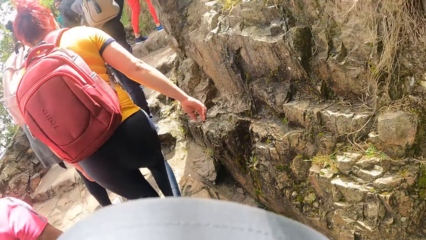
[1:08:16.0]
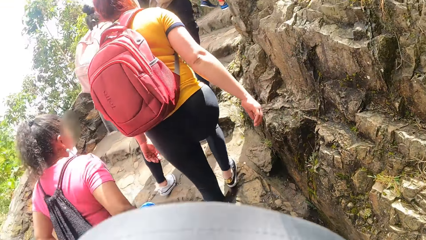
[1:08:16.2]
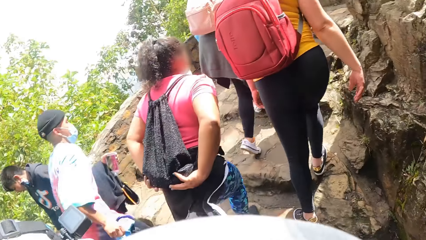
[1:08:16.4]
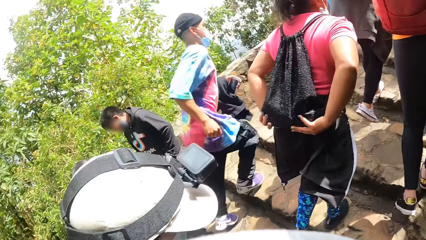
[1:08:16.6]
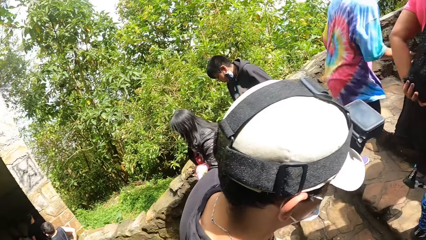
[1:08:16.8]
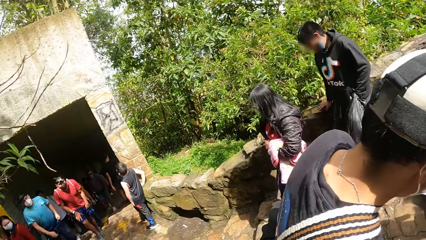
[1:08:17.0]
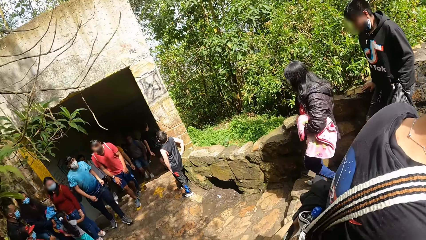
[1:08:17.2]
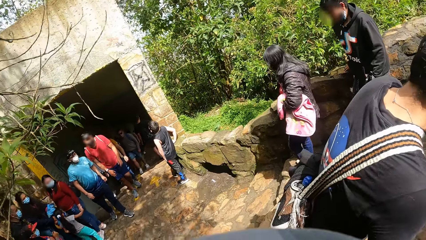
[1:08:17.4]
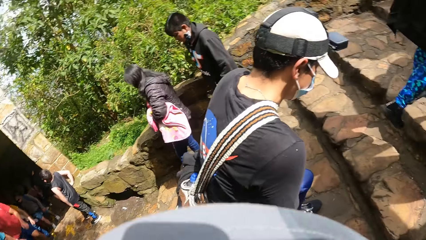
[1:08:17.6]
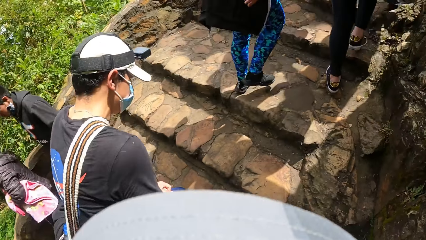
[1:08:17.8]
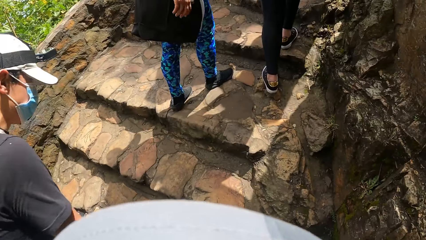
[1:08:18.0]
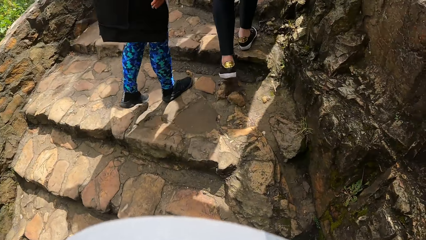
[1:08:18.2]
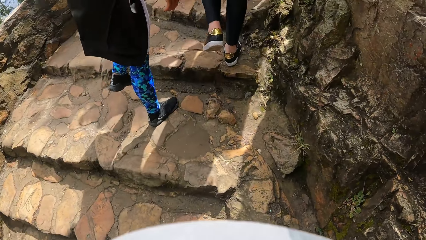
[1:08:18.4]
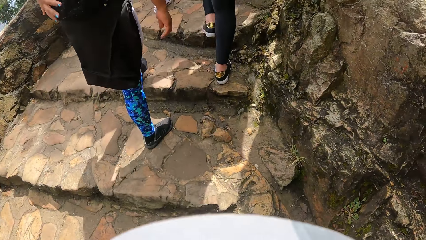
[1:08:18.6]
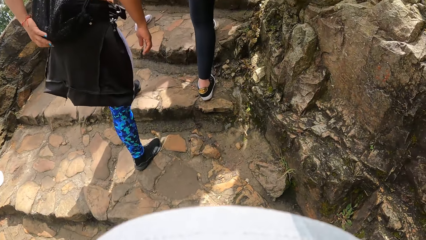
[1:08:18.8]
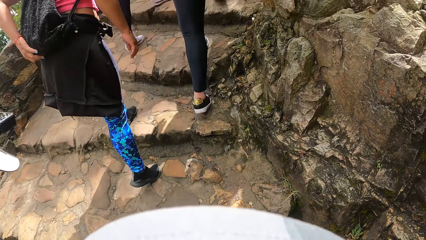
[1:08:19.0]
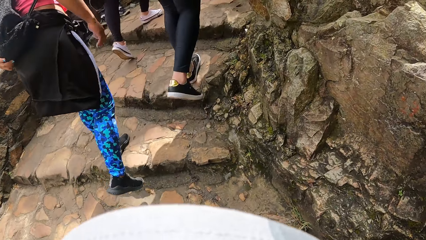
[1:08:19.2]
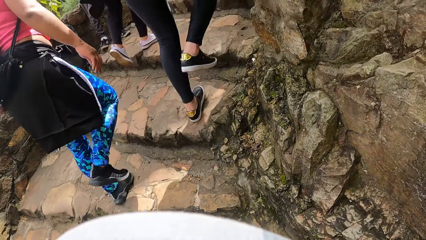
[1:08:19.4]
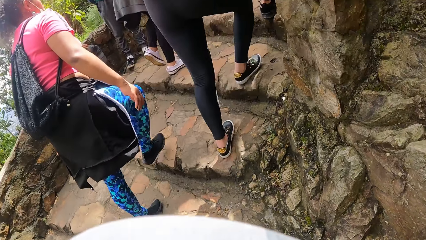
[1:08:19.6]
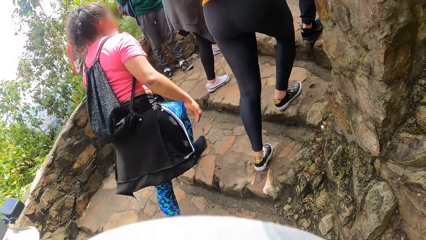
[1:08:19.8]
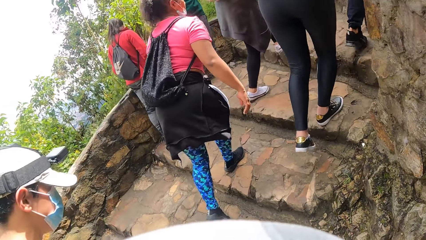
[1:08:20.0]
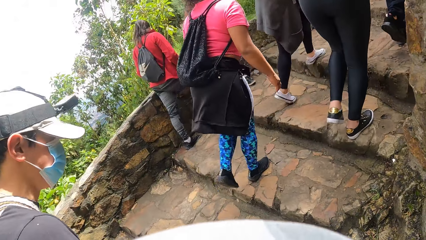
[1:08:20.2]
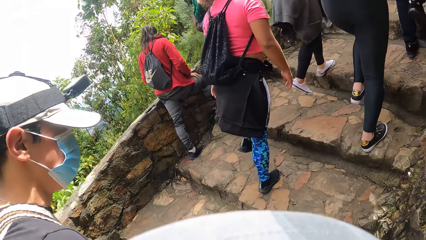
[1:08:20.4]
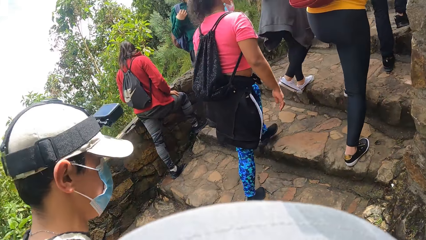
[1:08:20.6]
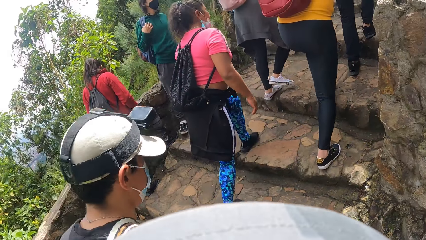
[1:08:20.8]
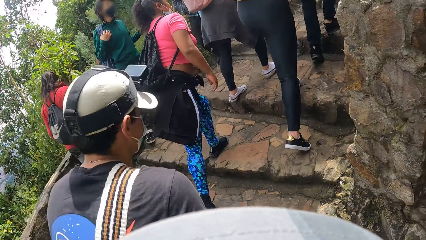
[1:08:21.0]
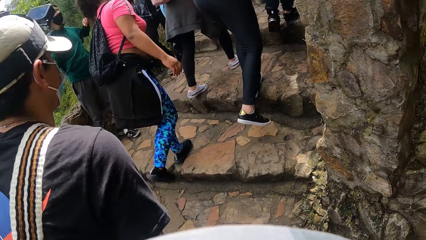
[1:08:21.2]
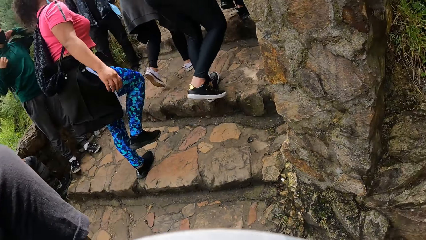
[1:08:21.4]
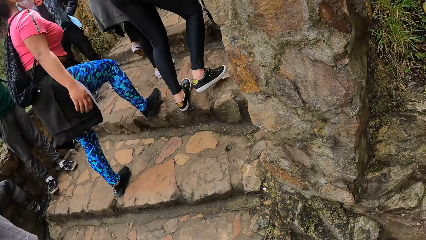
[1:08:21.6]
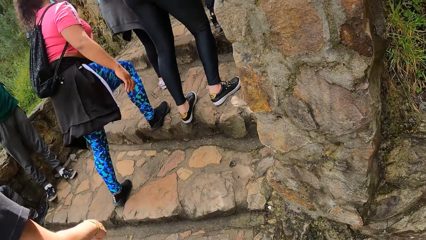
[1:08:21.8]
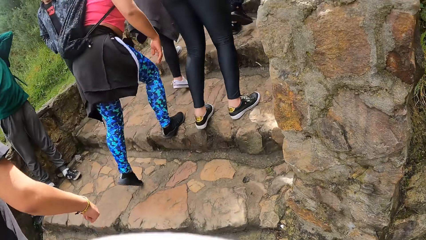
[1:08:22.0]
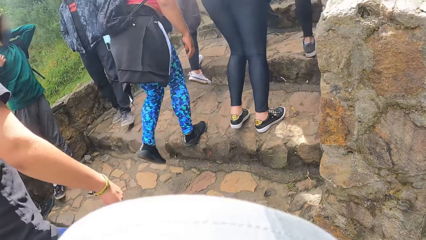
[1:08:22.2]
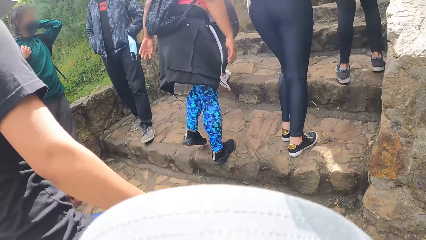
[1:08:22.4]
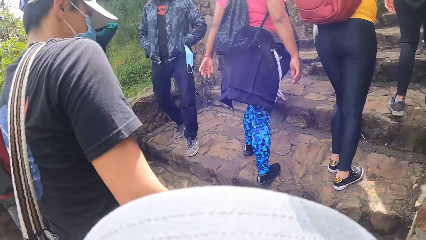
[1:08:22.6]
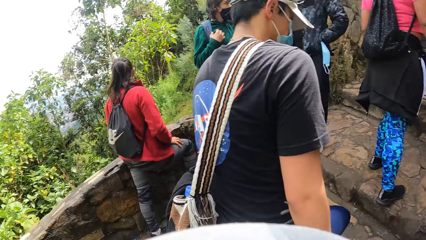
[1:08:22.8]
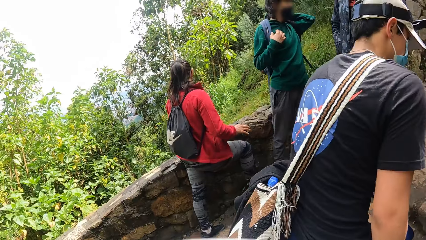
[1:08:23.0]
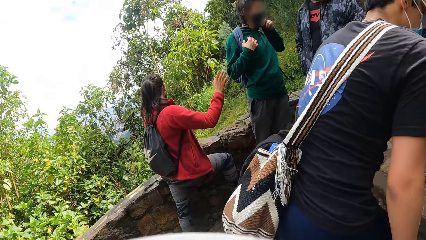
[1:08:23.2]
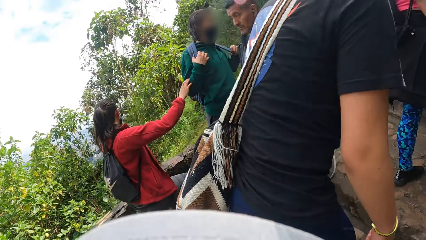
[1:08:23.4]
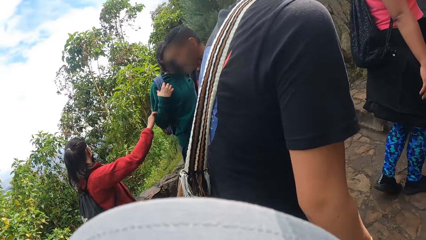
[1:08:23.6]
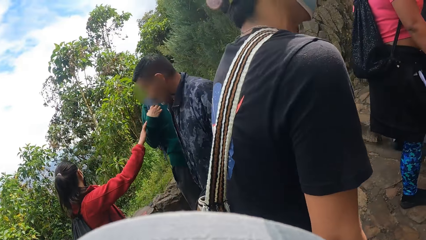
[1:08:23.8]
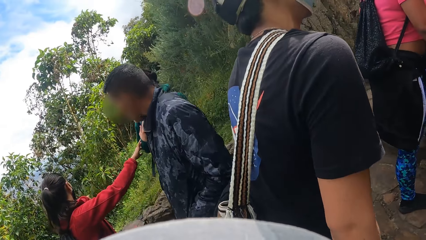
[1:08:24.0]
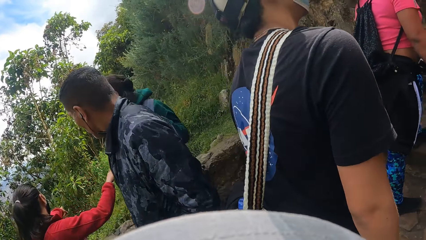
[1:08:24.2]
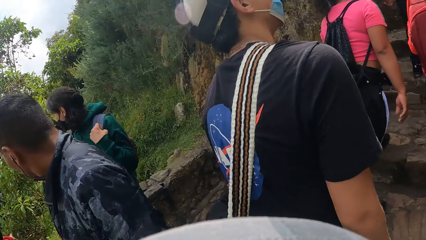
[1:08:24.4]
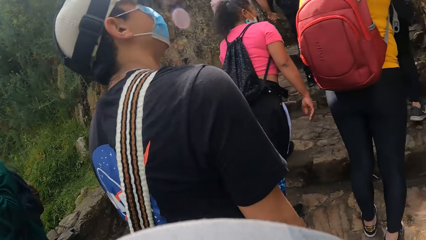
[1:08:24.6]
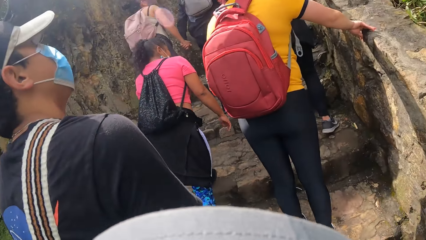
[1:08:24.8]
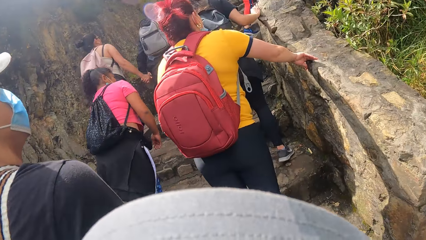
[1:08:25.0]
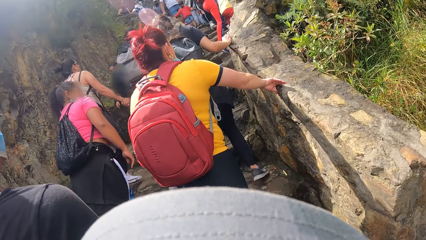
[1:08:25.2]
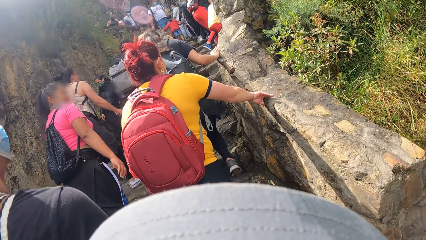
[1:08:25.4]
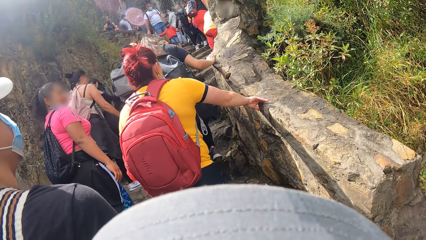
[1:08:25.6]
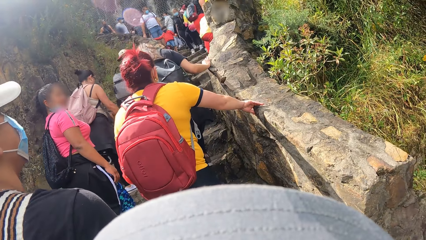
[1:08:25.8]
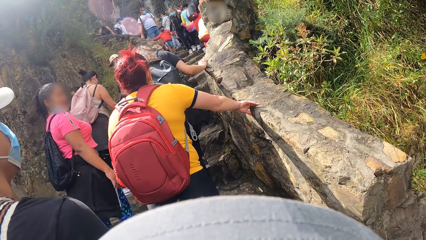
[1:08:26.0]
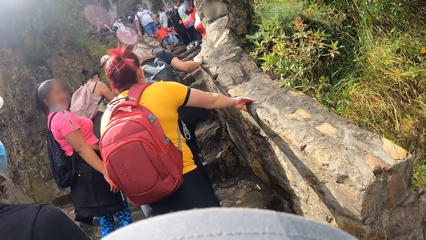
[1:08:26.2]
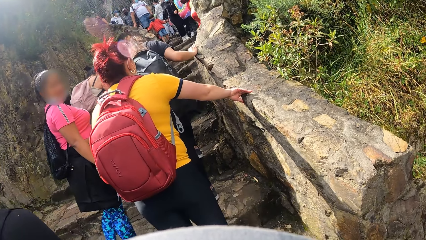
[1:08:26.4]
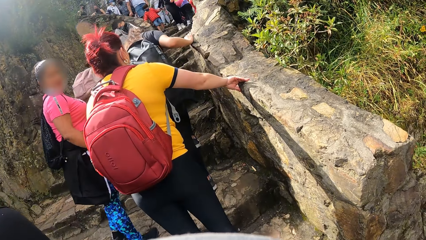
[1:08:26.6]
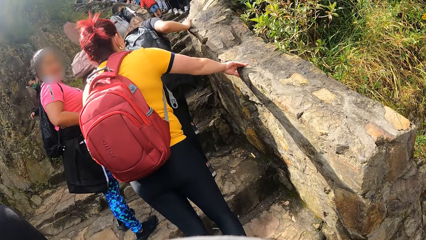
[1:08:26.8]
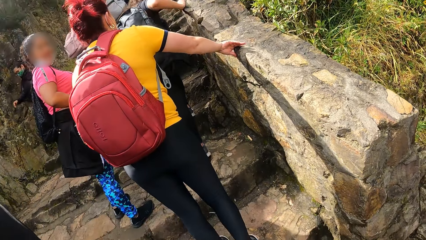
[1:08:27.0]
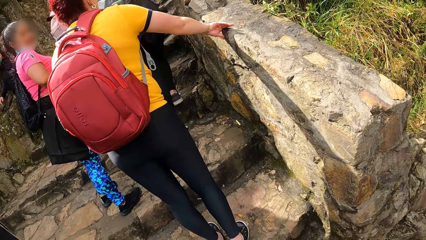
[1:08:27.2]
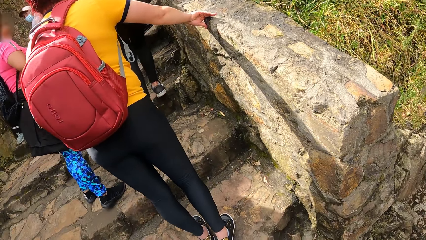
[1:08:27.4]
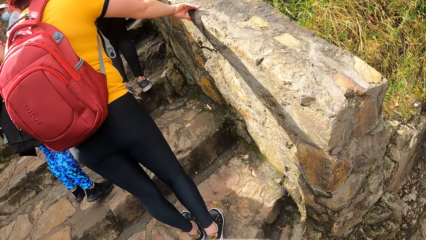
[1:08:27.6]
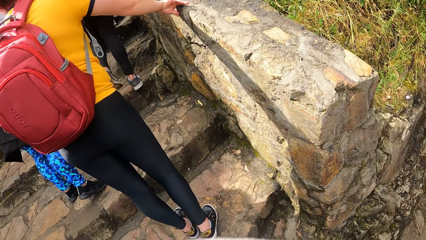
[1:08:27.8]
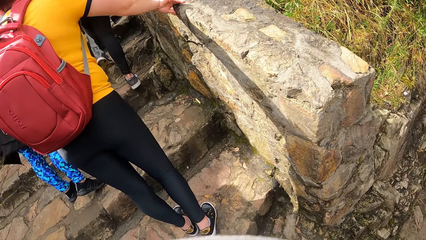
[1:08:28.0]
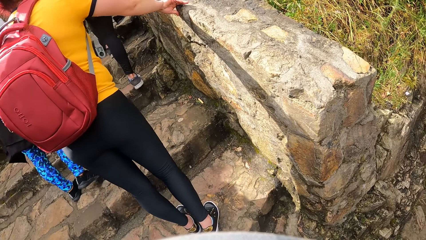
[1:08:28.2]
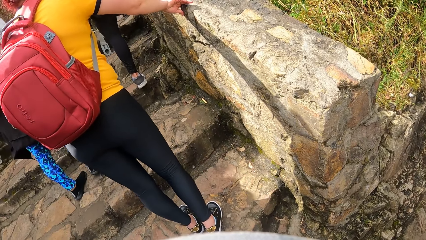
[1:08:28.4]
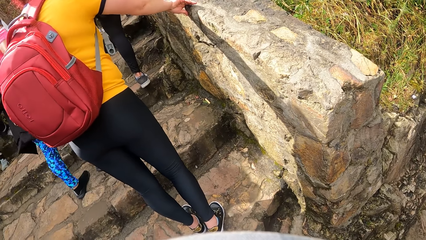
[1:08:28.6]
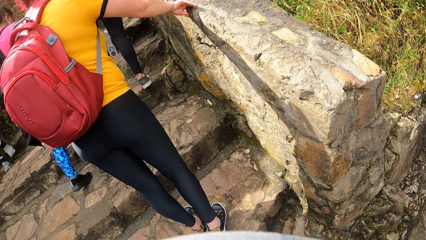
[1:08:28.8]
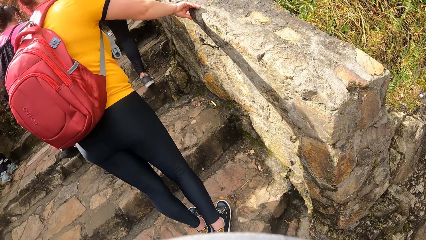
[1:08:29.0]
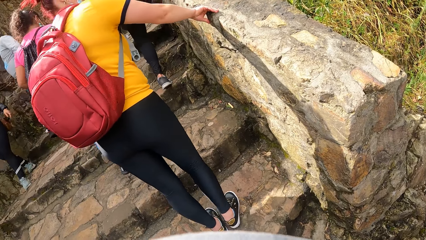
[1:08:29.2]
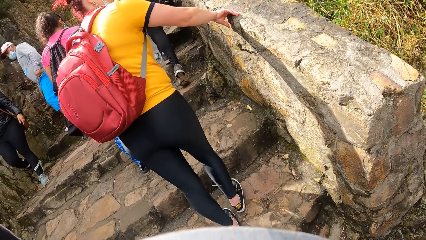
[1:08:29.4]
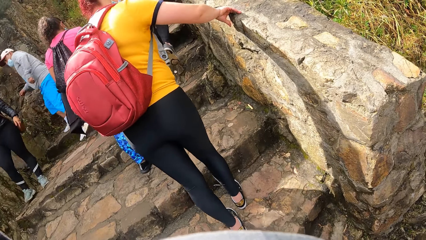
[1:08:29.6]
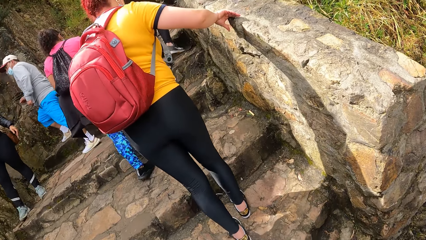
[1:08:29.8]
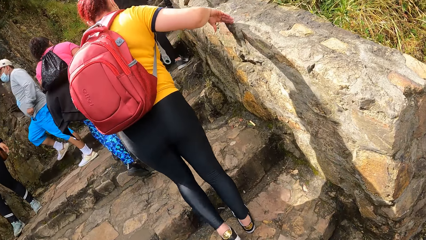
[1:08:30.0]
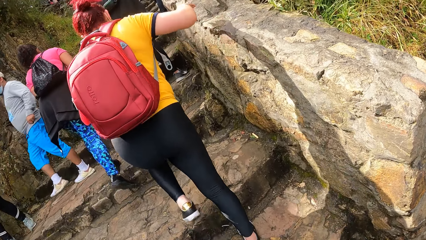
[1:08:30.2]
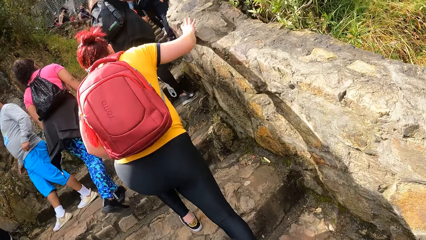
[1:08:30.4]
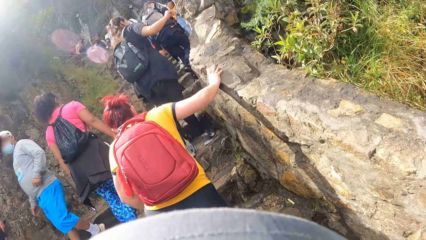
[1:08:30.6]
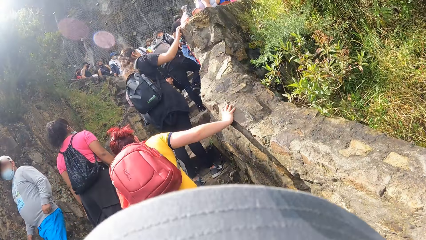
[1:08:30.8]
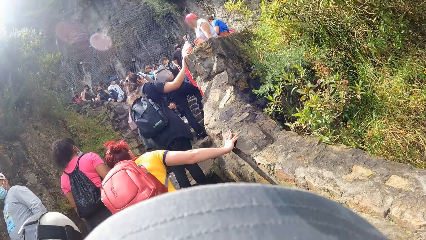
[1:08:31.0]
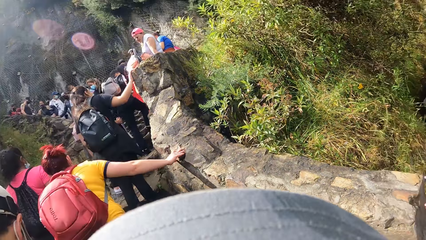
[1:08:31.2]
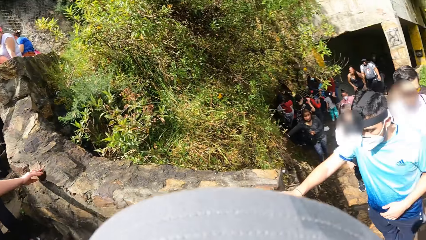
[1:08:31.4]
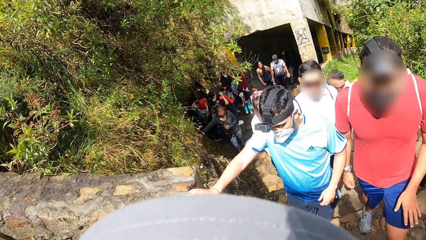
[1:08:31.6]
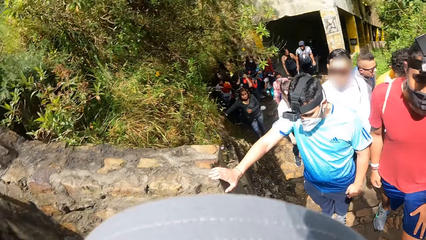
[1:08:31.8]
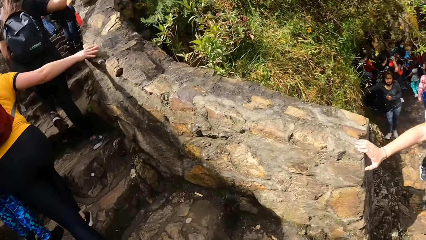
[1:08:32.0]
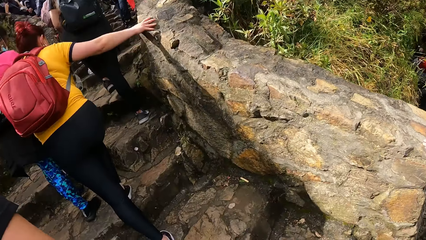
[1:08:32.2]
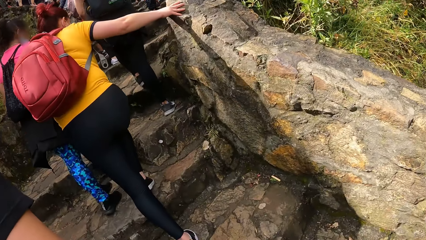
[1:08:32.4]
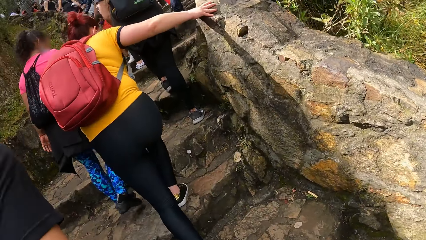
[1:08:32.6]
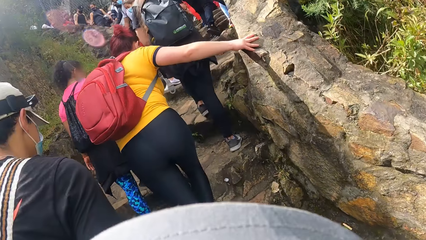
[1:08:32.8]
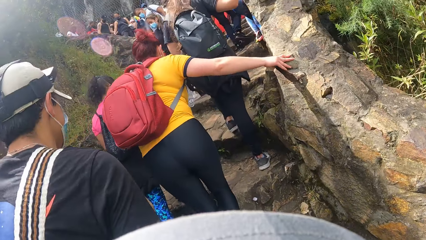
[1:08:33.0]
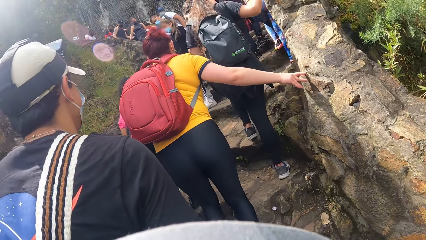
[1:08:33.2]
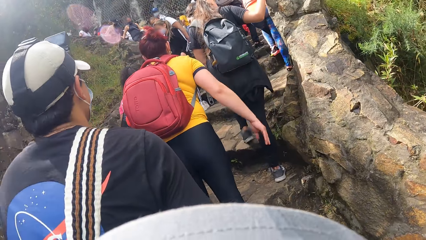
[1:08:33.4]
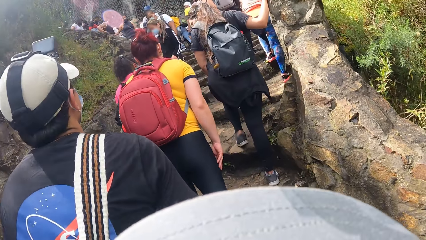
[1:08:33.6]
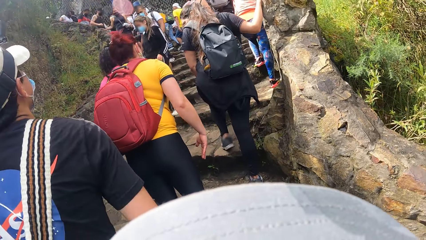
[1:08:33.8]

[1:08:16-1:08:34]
The camera wearer turns around the walkway. They walk along the walkway.
